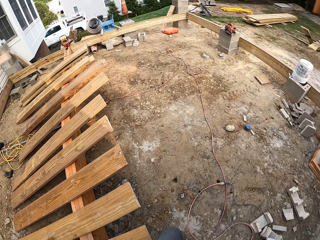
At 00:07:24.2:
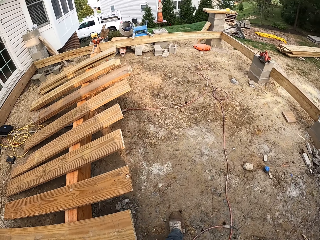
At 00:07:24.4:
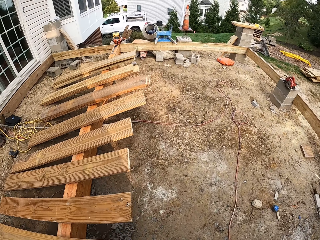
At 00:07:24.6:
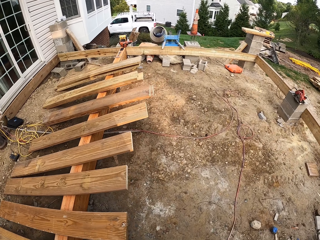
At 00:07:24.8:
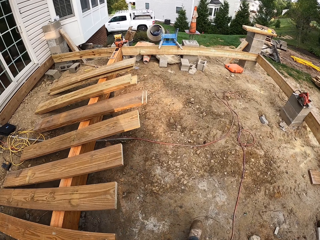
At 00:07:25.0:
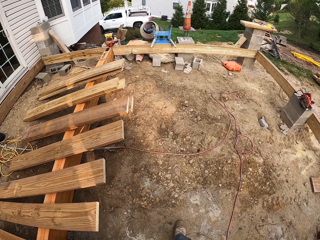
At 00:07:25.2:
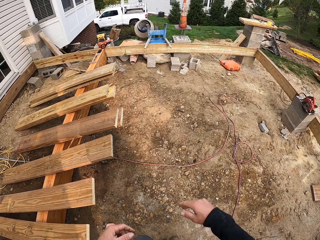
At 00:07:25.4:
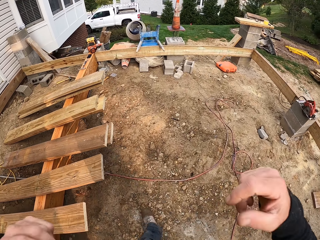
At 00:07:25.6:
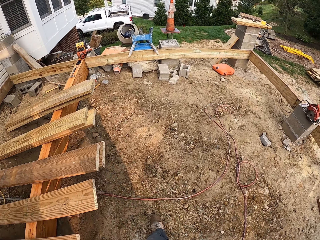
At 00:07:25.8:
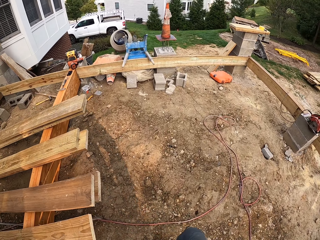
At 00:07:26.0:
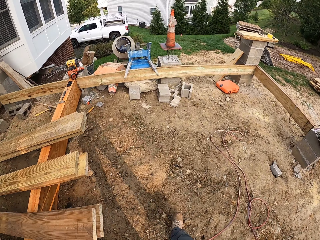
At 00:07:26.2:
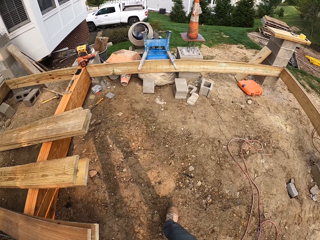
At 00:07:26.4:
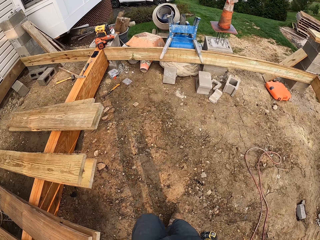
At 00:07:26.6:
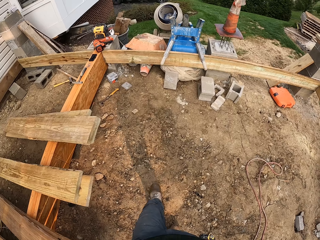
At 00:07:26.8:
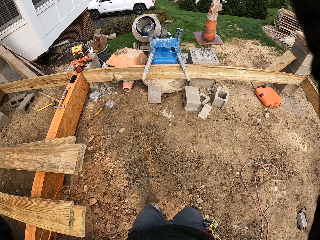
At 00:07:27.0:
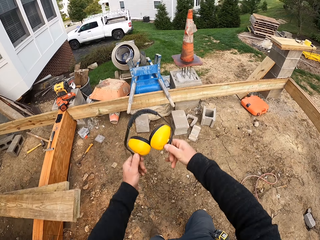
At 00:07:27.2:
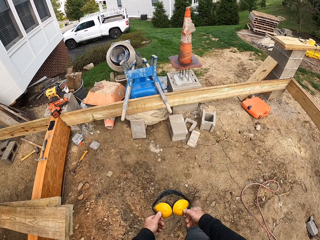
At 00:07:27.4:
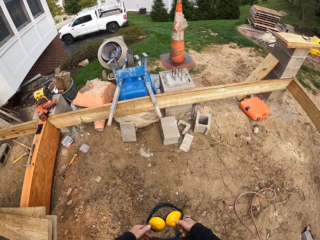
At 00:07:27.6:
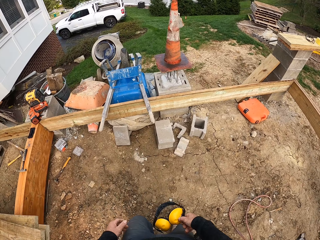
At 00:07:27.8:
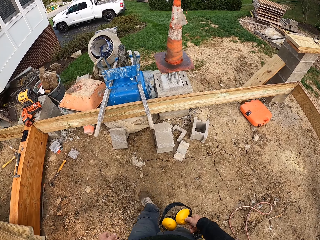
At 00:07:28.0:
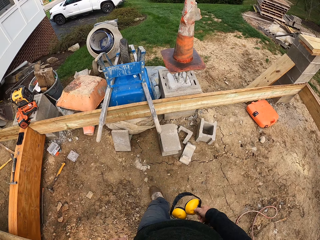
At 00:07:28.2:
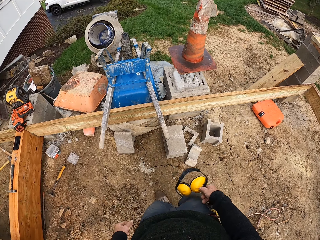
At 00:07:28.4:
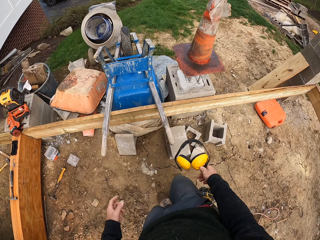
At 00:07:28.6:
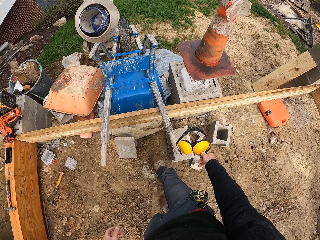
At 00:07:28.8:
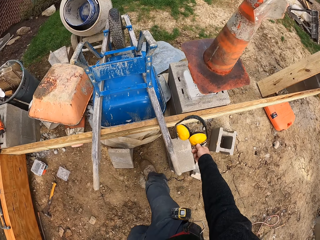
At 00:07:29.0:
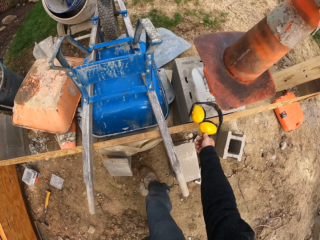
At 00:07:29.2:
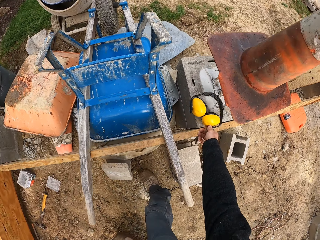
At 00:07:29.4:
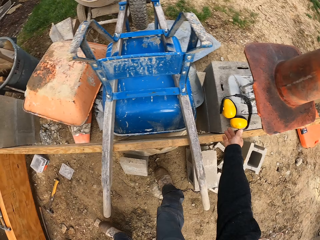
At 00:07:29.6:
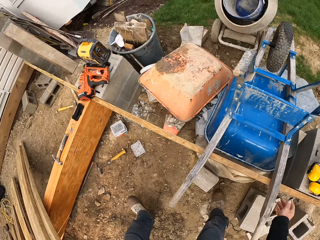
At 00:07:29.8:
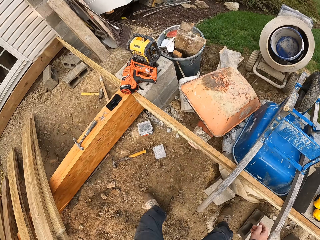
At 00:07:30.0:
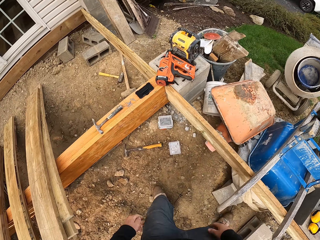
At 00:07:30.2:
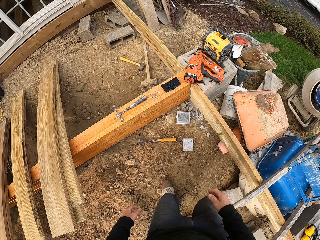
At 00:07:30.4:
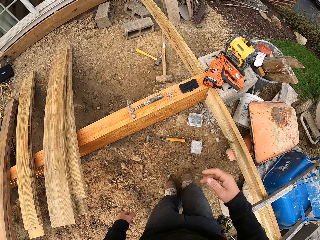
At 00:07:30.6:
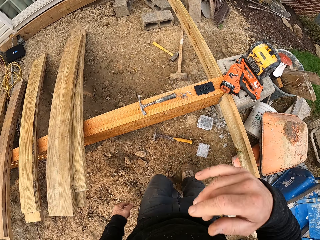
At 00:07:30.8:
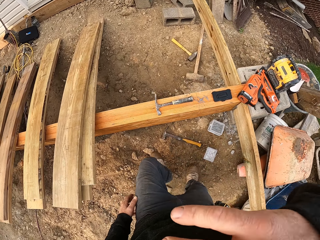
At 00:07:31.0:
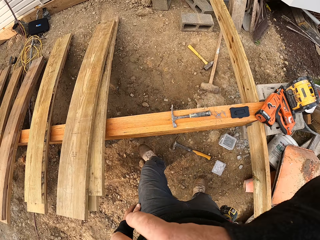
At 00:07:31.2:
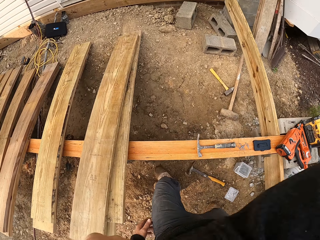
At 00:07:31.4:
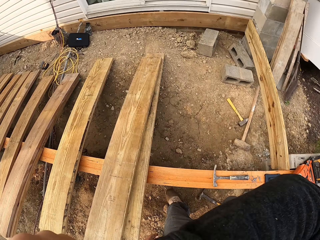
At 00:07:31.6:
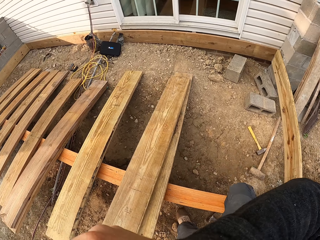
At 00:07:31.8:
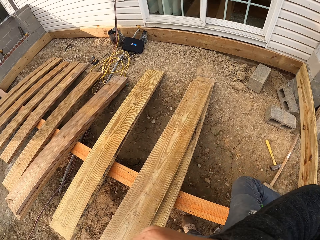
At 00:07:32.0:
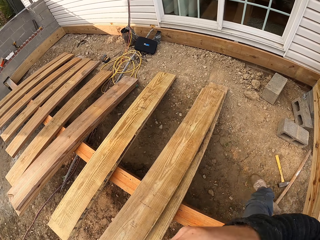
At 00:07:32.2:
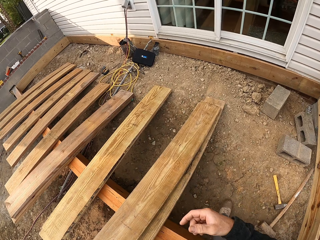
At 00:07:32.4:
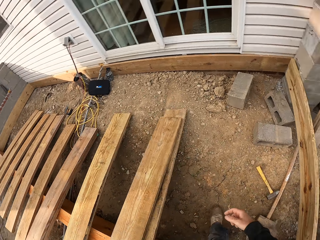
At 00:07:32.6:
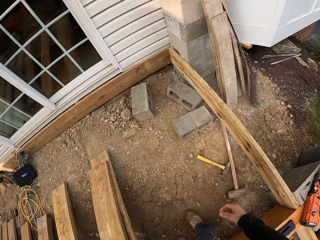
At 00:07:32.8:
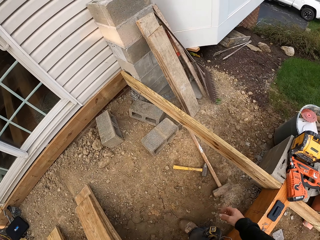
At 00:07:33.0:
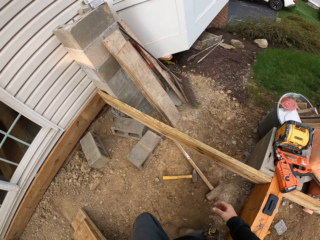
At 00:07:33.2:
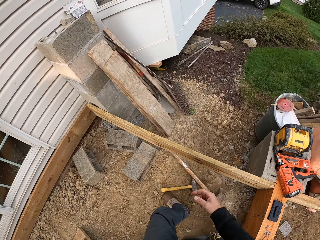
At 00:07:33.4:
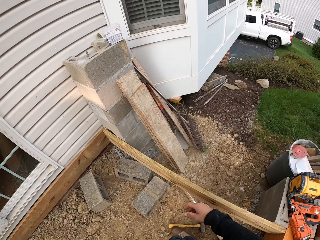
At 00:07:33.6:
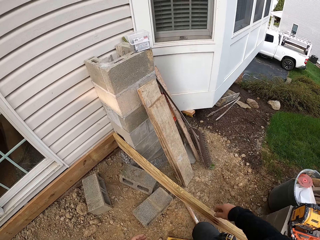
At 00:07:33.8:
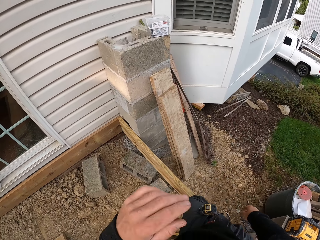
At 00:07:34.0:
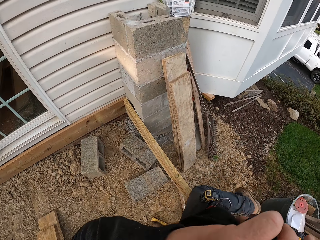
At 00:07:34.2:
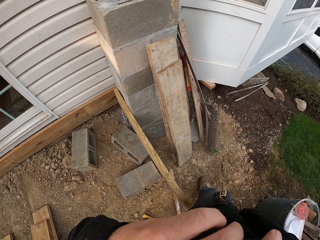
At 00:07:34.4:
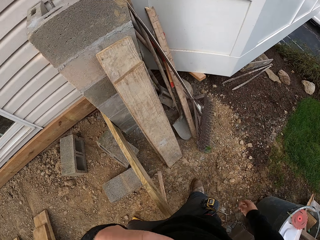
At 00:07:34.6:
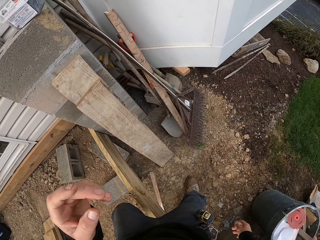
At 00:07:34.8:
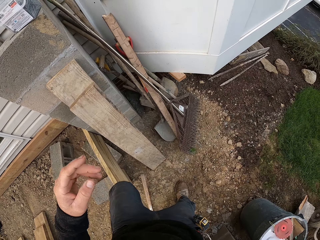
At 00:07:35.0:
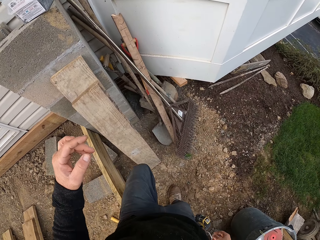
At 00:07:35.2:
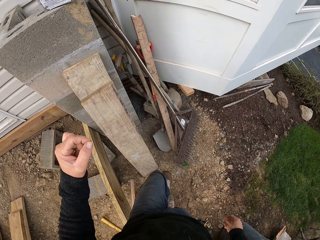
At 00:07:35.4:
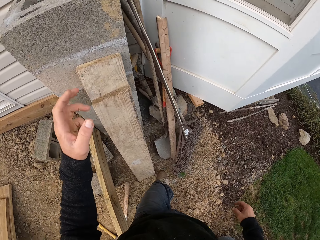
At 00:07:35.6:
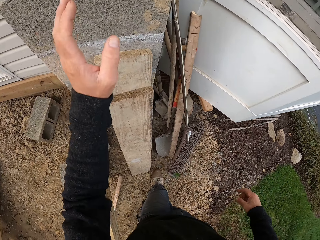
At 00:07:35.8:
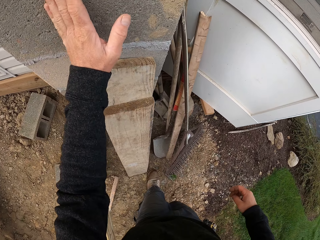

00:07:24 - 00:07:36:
The camera wearer picks up the headphones. They walk around the field. They put down the headphones. They walk. They scratch the eyes. They walk.

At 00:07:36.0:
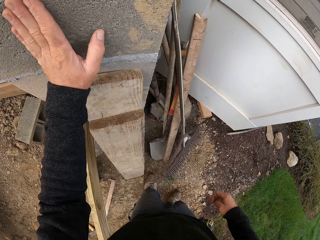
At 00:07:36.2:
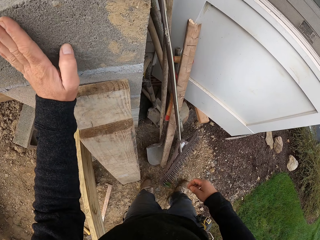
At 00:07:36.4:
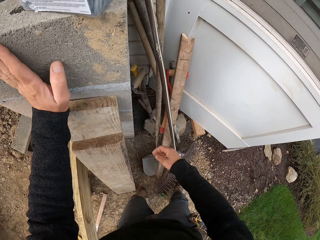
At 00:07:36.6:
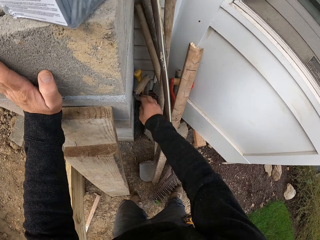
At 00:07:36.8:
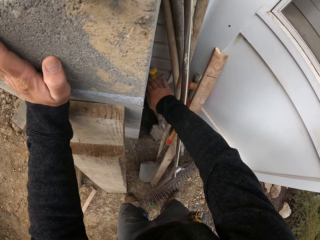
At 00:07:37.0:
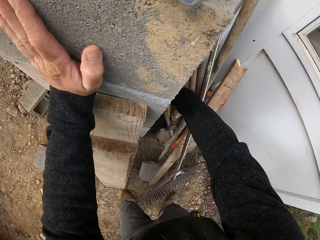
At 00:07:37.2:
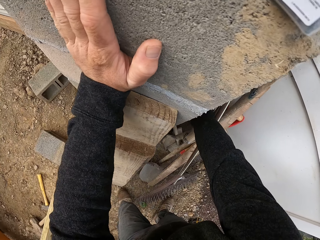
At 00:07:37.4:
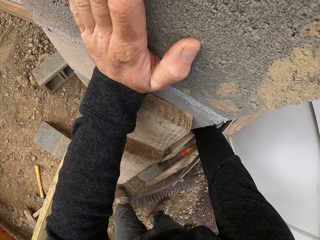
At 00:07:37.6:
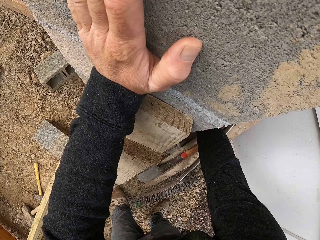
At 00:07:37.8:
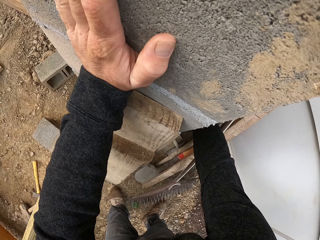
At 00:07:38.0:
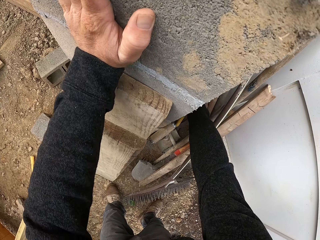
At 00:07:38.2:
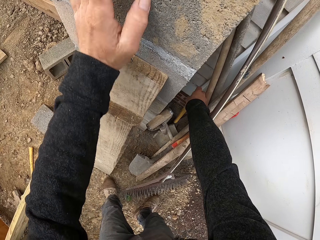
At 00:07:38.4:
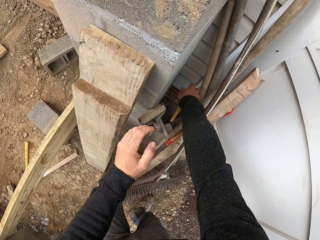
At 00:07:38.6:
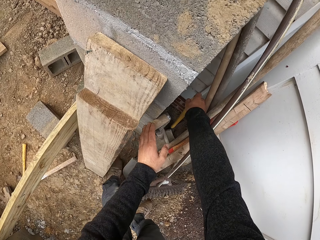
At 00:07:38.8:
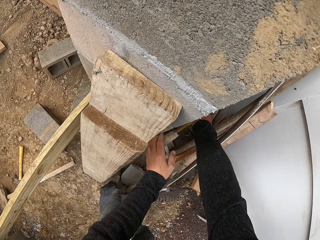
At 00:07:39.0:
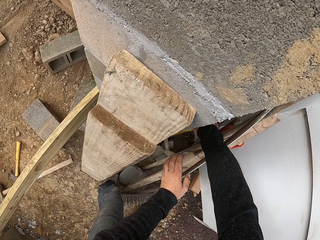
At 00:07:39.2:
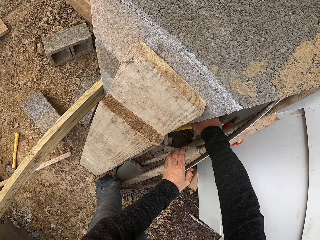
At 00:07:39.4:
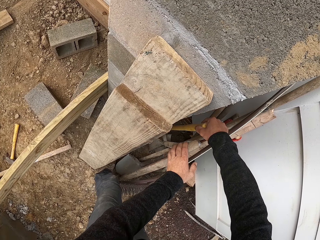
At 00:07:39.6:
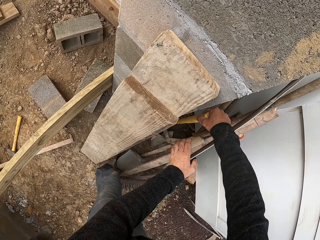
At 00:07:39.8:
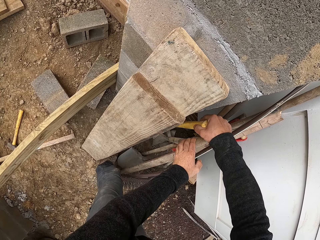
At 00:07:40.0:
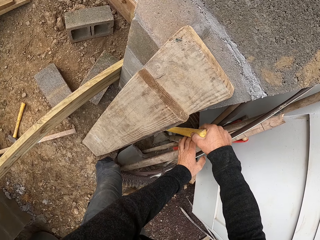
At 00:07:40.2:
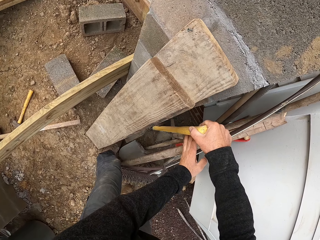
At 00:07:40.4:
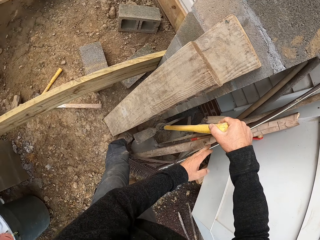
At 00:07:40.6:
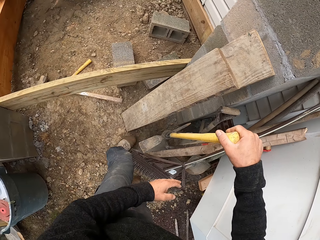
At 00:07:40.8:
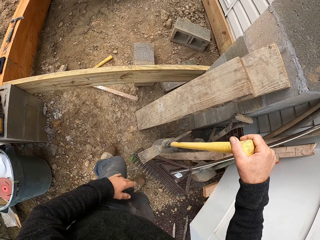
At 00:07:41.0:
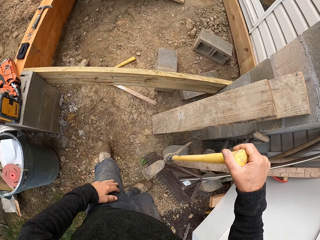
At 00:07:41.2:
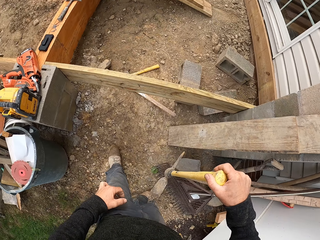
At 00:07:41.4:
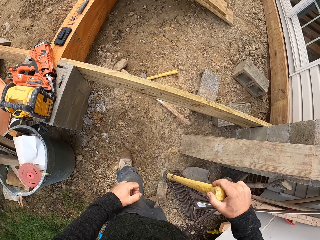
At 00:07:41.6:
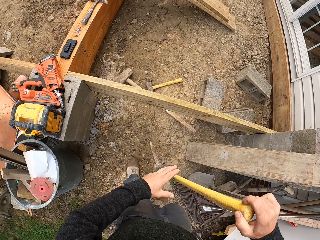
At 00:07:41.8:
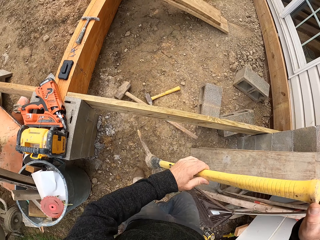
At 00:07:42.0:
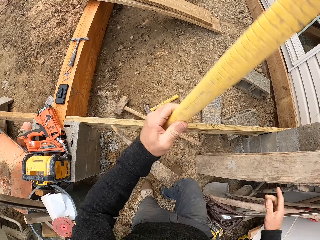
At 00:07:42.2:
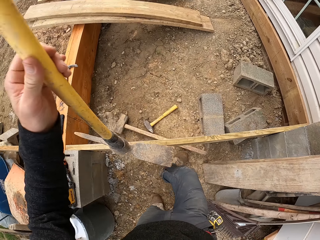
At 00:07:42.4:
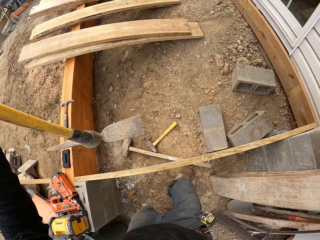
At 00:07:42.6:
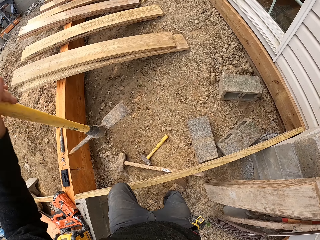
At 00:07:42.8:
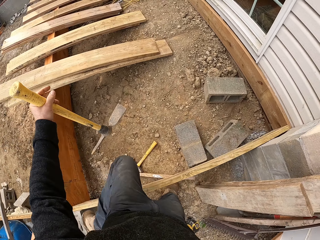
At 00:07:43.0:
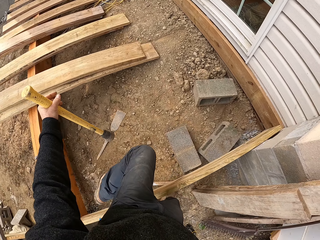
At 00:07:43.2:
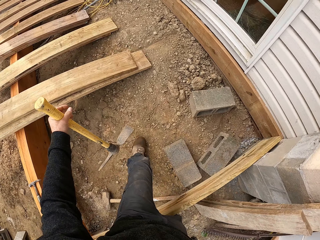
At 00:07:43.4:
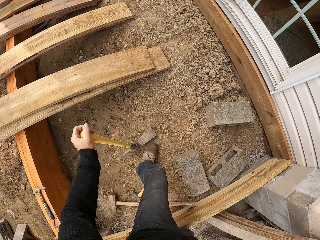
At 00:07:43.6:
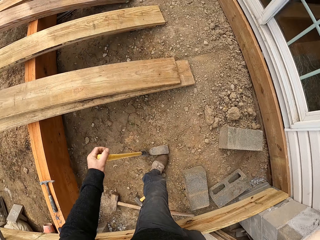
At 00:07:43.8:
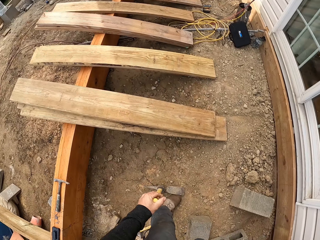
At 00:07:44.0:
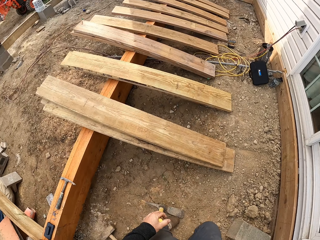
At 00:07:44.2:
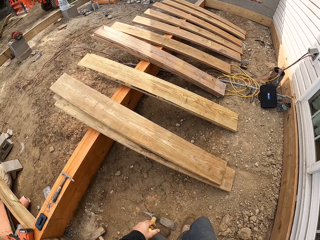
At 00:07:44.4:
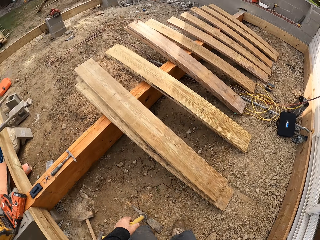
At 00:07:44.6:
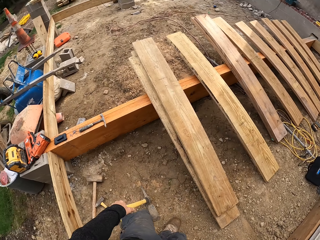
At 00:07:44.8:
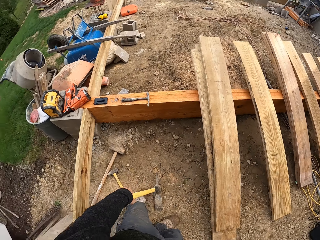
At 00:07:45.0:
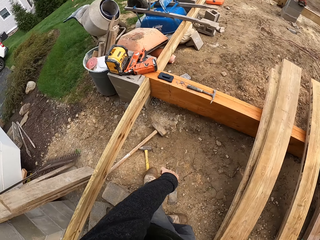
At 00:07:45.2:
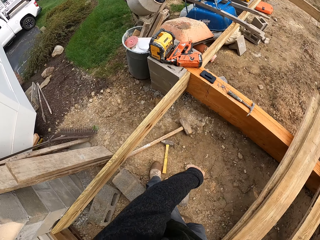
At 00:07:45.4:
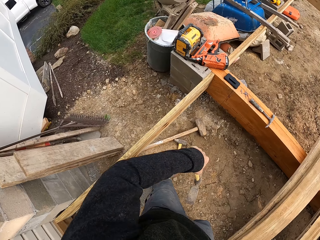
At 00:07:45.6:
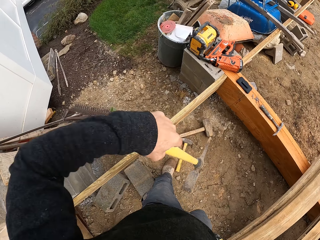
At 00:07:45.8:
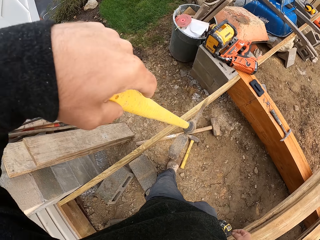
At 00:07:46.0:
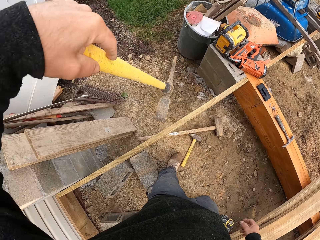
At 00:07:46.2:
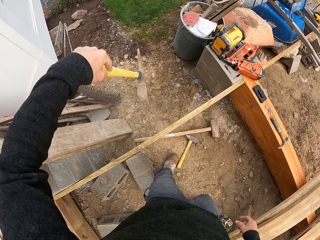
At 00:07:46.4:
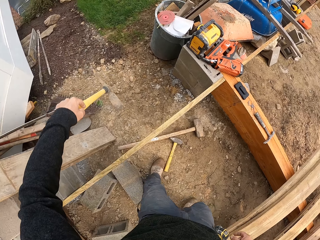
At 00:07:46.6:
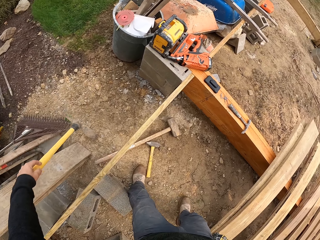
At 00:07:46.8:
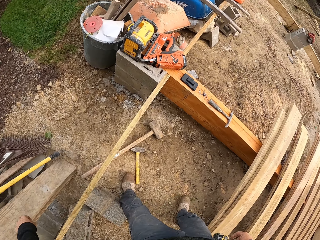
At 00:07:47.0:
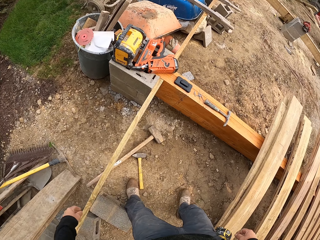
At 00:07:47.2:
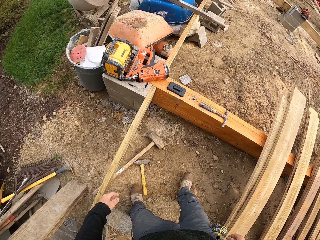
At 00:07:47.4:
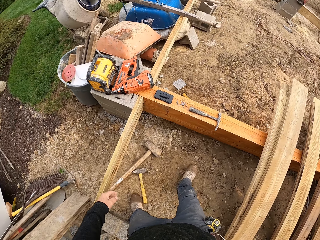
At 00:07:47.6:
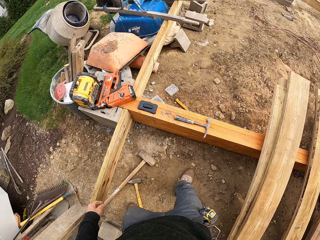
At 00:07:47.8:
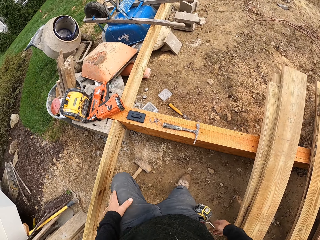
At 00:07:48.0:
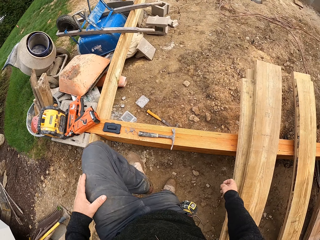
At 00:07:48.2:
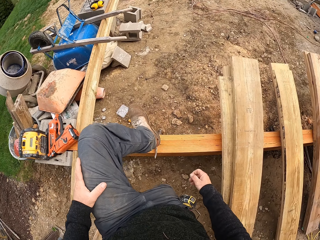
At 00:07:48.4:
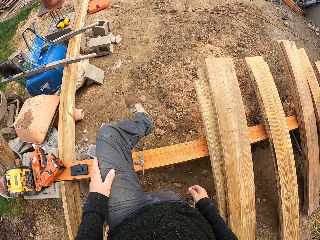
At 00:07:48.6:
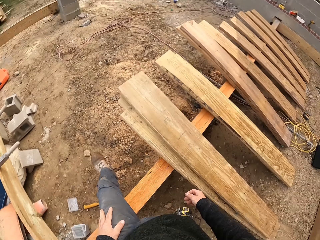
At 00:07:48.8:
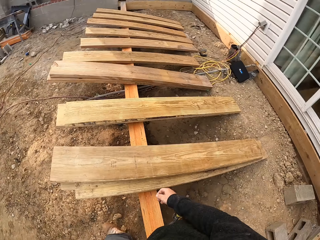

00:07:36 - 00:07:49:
The camera wearer holds on the wall. They pick up the mattock. They walk. They put down the mattock.
